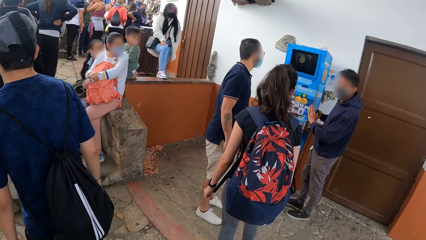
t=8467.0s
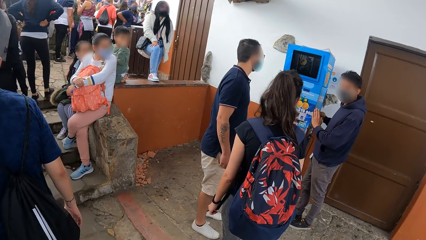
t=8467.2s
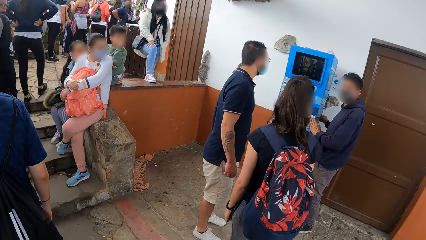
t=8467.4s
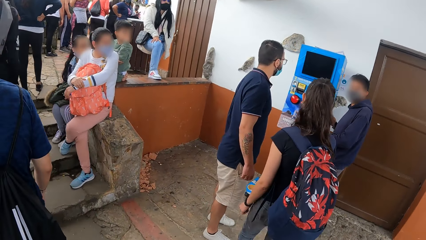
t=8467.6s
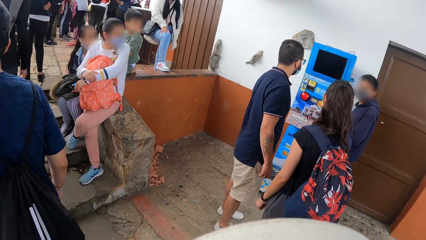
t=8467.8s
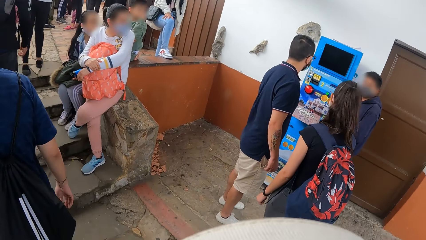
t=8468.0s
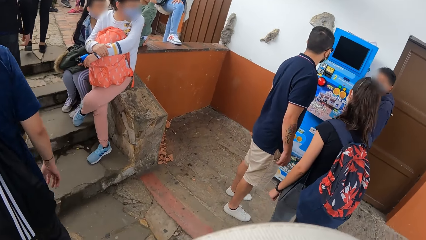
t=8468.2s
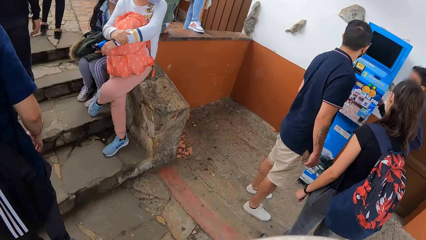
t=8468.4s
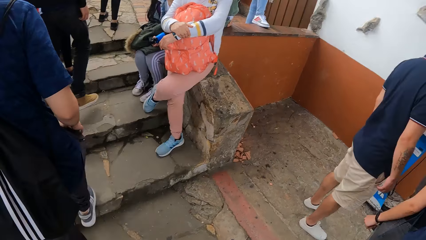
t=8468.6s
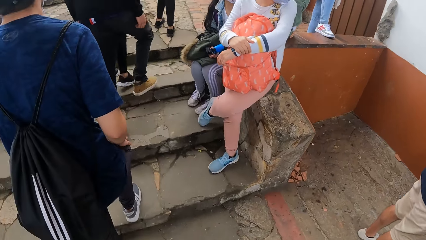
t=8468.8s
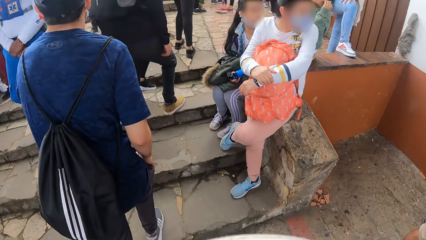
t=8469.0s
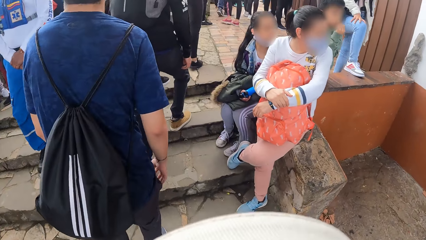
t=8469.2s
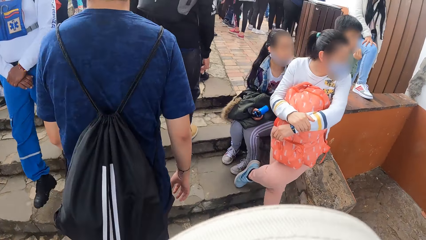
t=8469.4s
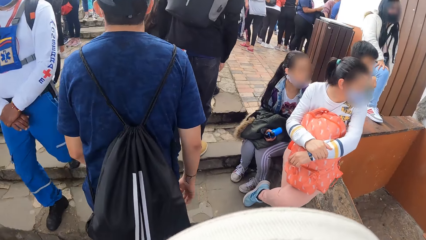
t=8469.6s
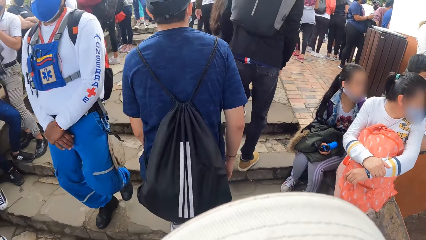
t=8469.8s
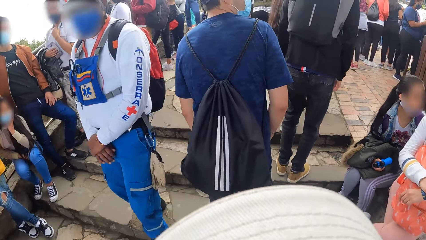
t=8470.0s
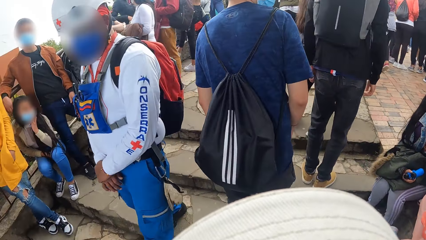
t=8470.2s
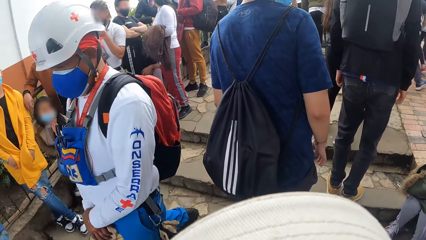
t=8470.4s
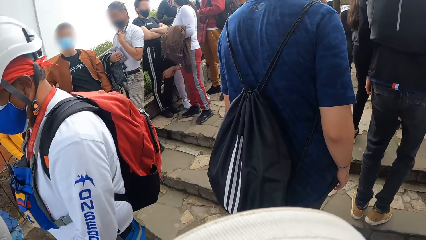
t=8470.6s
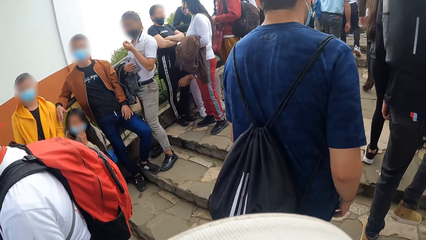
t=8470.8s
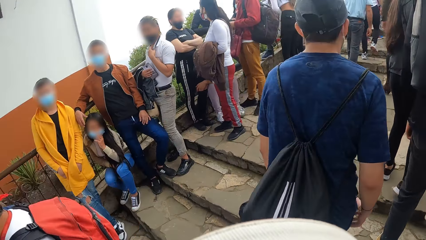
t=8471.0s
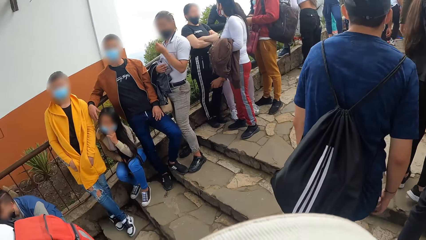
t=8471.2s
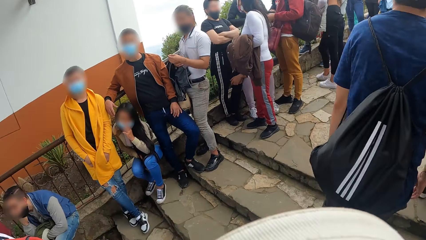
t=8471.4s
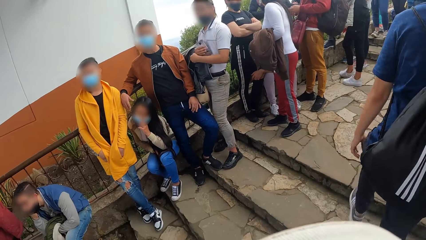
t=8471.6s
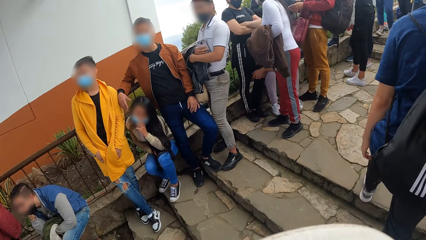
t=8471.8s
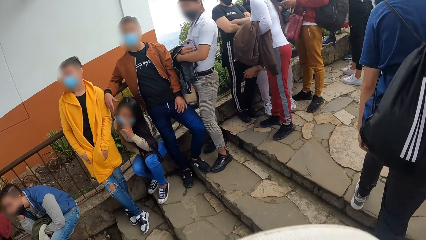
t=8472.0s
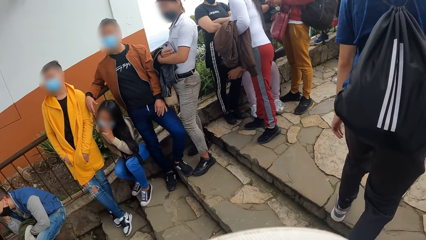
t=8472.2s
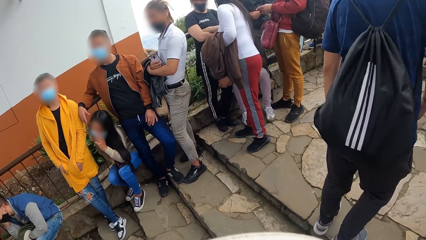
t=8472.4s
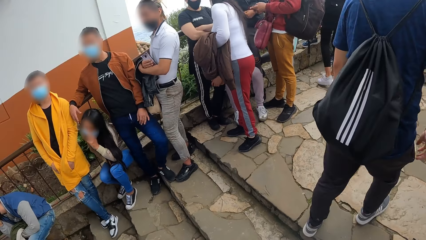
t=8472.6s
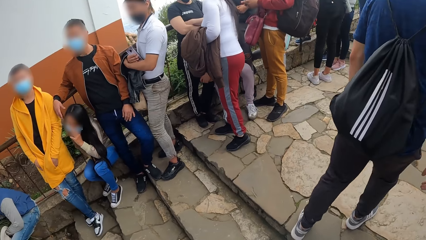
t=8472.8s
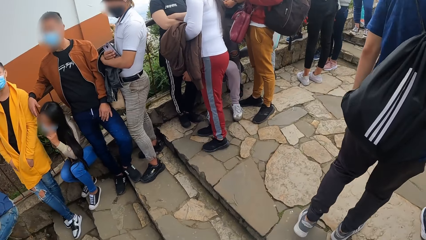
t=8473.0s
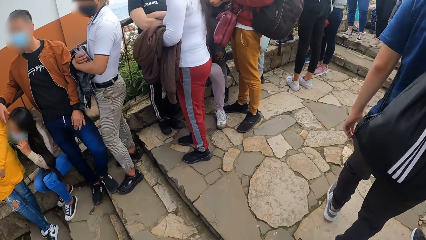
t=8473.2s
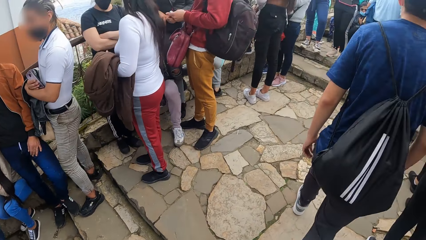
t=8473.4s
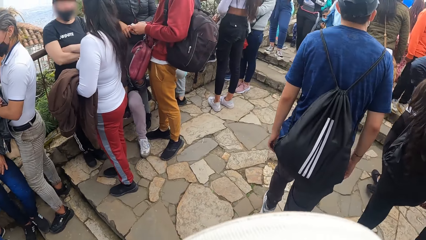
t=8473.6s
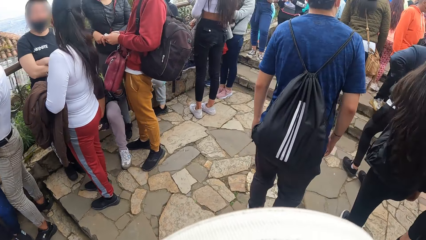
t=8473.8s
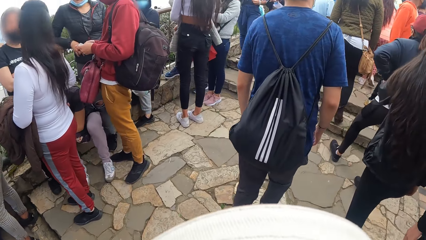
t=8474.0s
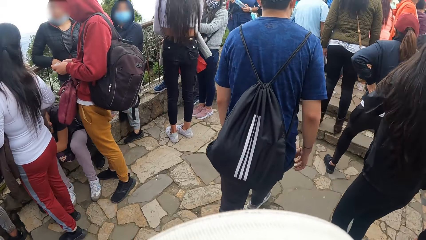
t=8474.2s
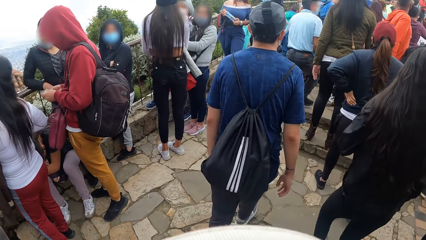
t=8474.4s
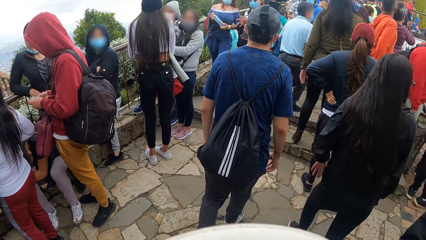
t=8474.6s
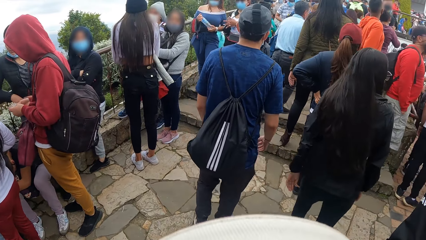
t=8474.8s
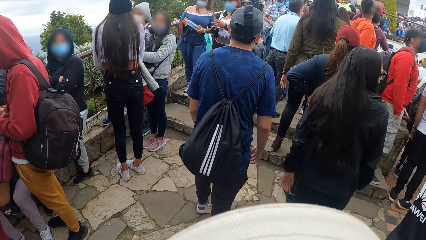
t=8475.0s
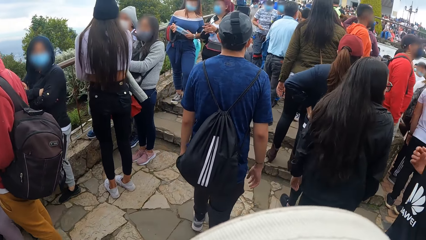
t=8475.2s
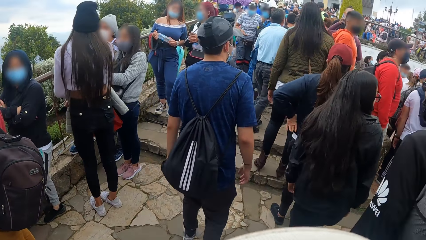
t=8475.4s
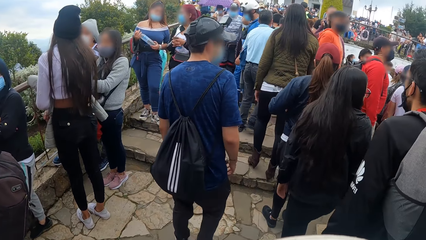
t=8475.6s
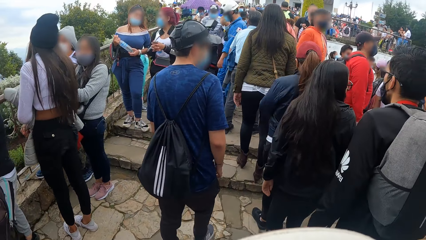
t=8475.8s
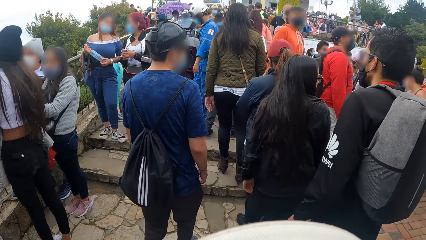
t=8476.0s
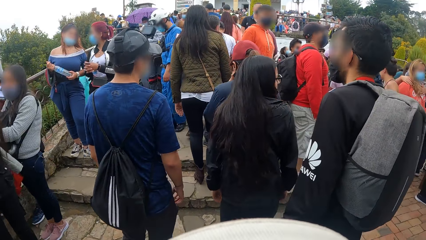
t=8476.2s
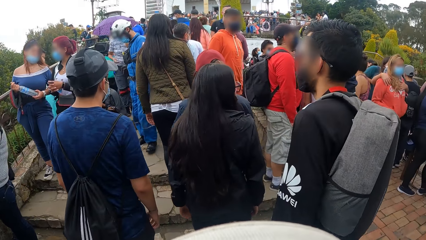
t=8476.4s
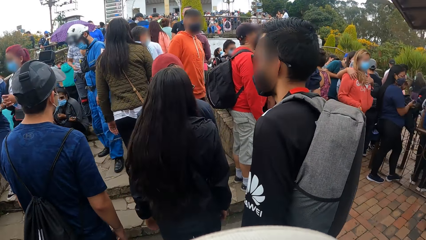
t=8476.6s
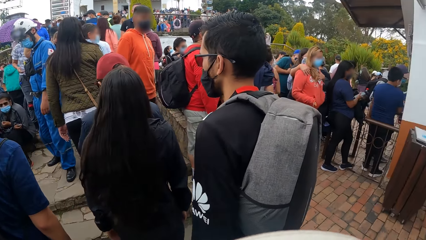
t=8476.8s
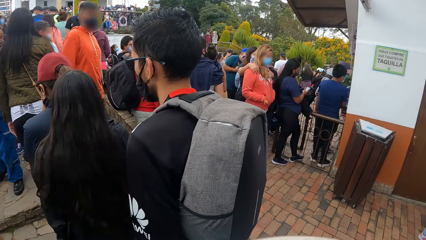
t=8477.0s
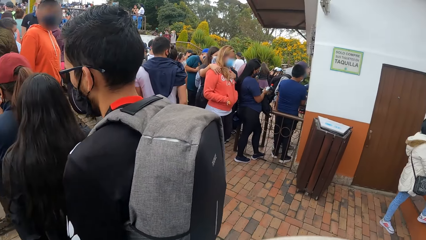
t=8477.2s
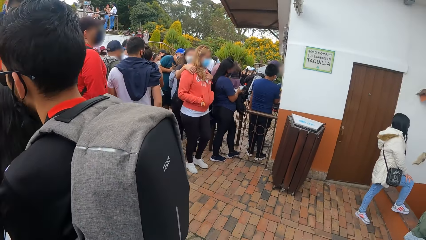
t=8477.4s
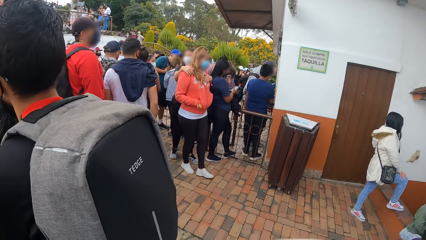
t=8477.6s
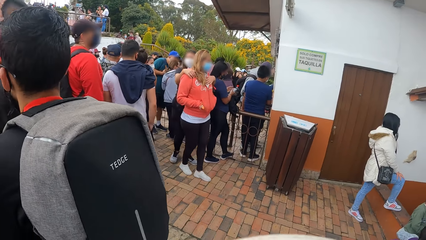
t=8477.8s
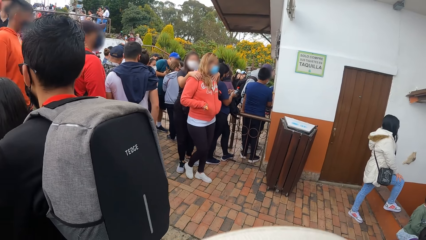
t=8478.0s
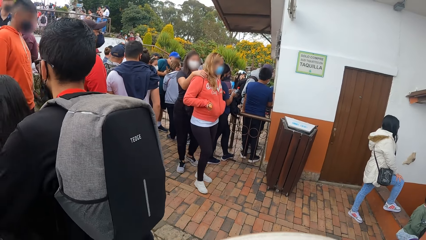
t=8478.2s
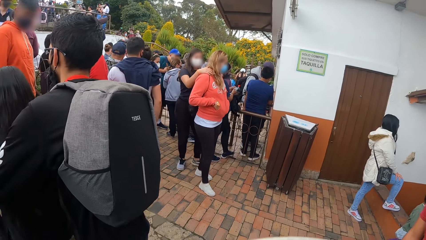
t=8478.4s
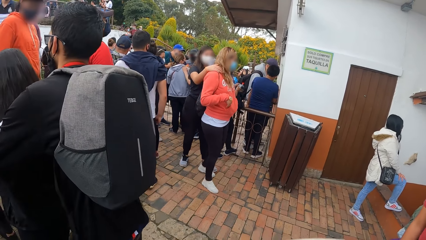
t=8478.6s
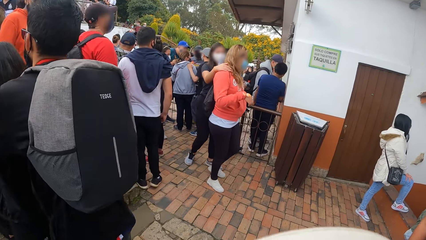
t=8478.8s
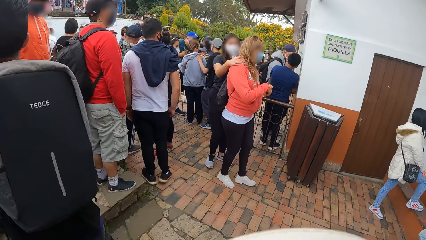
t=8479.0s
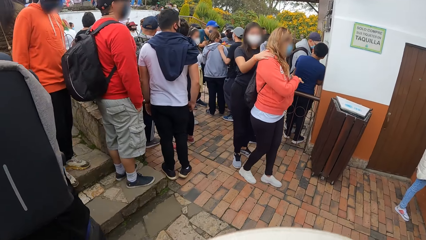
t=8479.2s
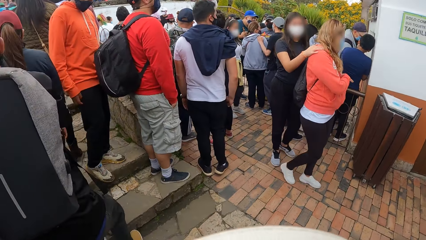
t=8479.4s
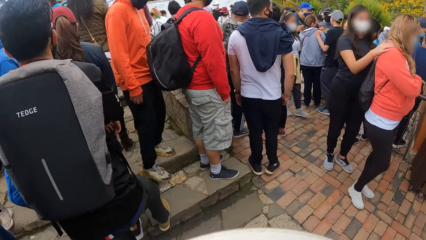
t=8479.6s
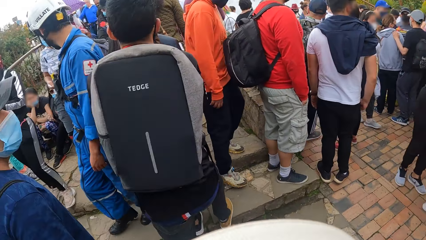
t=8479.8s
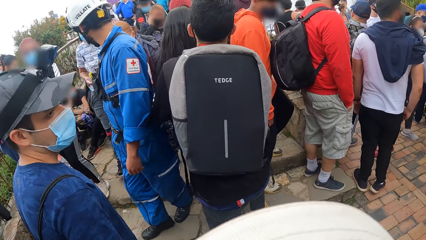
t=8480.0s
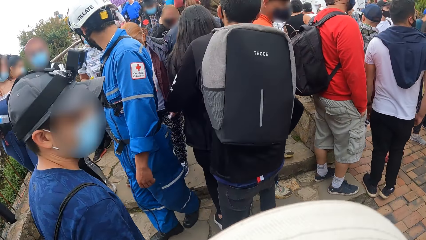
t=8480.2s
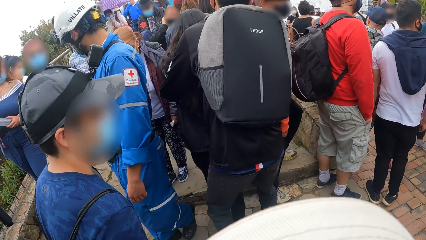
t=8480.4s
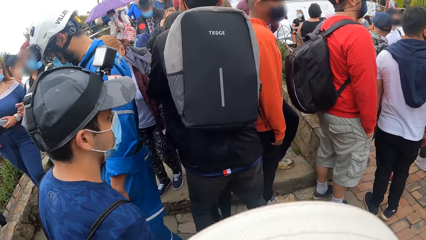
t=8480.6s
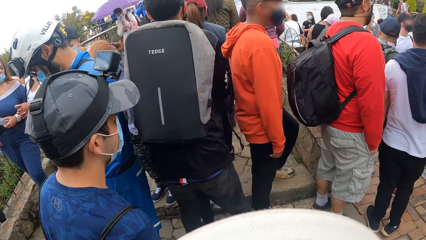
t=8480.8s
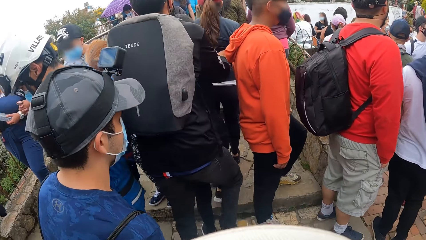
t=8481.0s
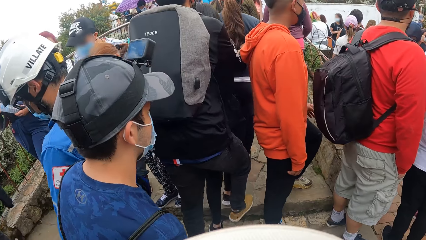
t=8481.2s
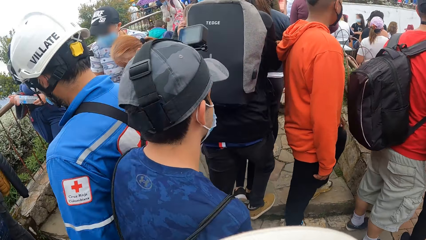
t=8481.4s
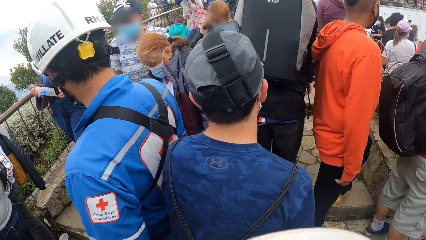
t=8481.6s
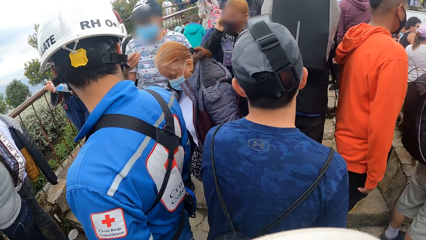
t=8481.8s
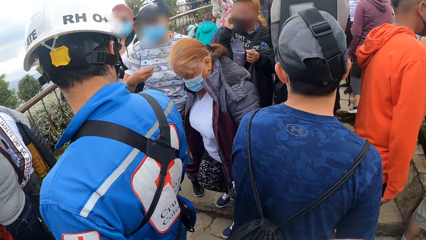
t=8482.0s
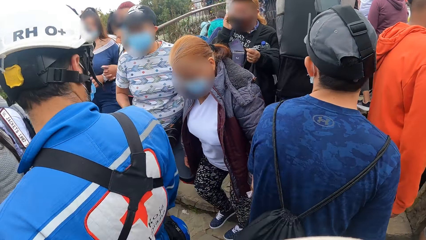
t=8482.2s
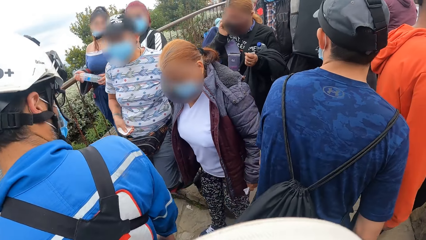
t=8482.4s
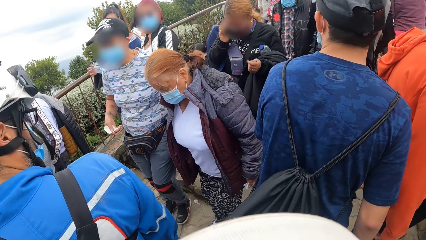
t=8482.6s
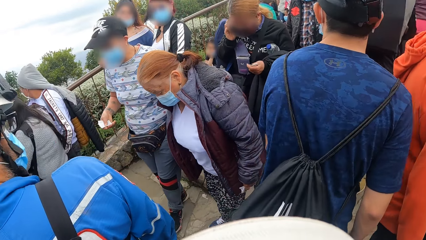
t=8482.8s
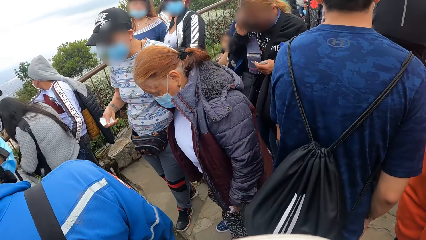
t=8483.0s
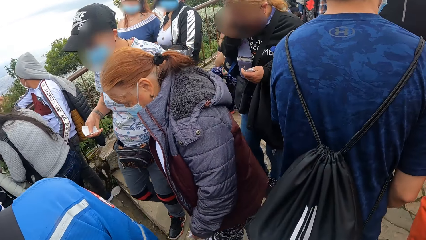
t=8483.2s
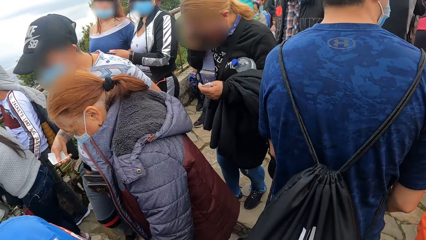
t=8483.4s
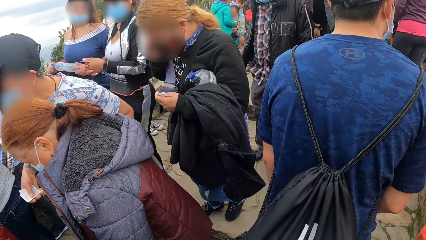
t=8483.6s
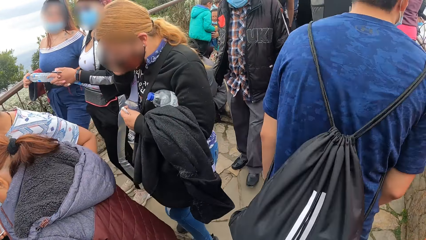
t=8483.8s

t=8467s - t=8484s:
A man walks up the stairs. The camera wearer walks up the stairs. The man walks on the pavement. The camera wearer looks around. The man walks on the pavement.
